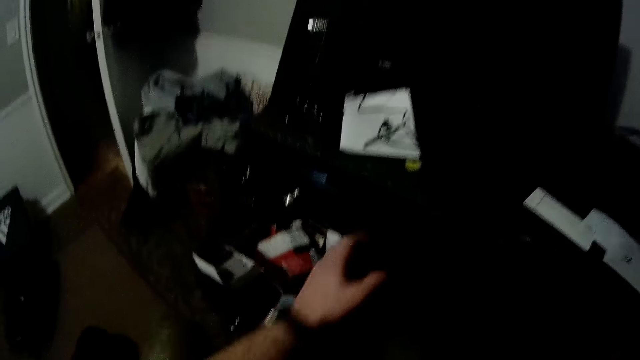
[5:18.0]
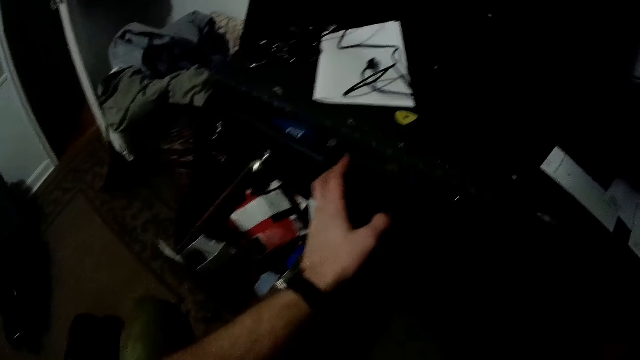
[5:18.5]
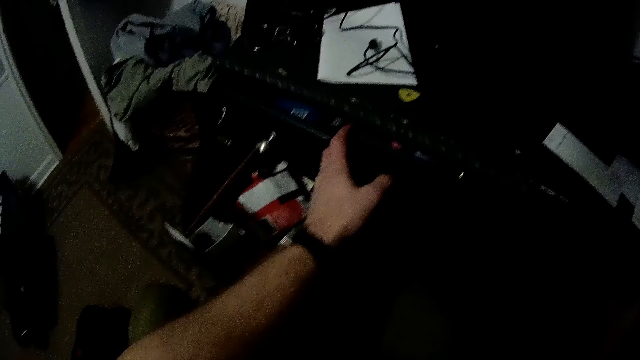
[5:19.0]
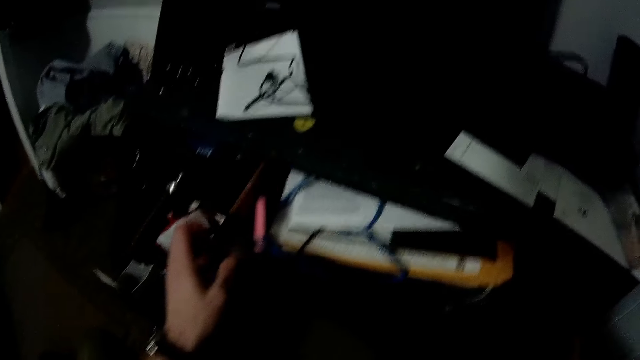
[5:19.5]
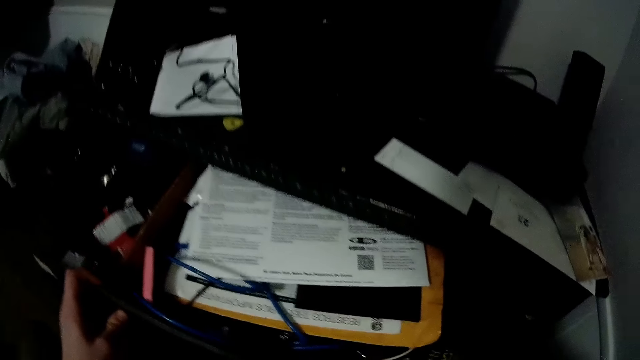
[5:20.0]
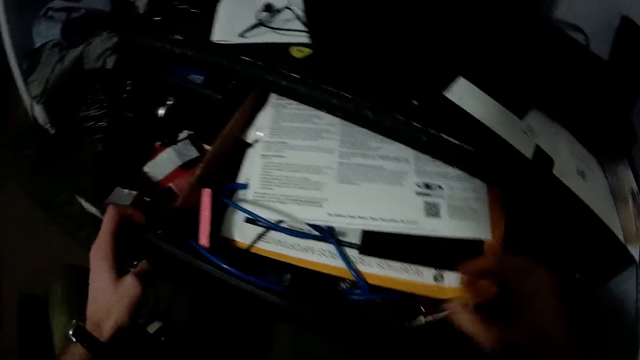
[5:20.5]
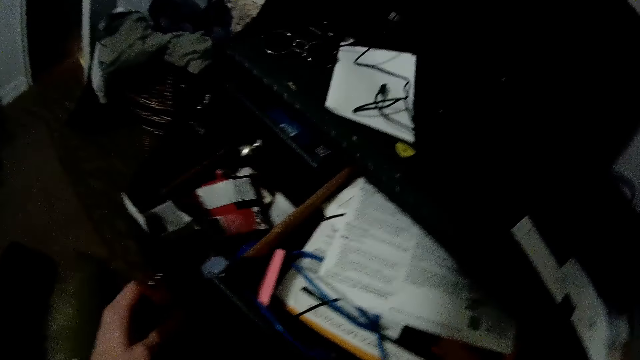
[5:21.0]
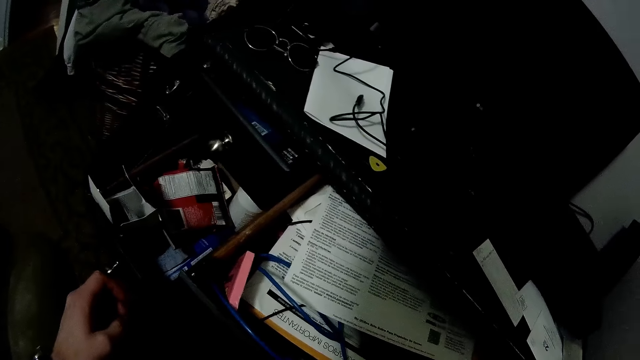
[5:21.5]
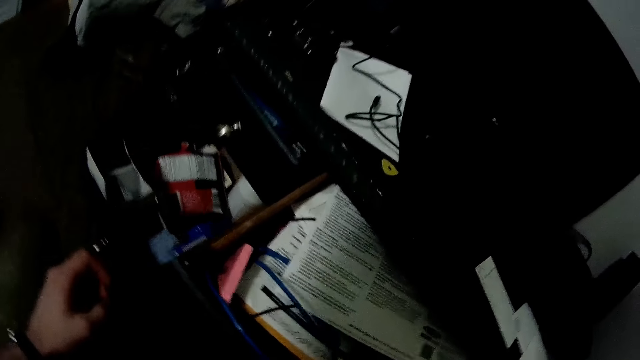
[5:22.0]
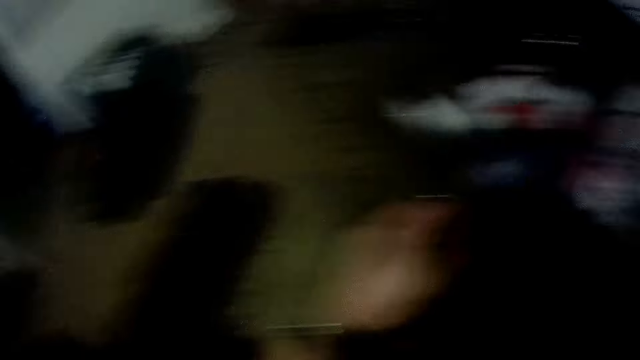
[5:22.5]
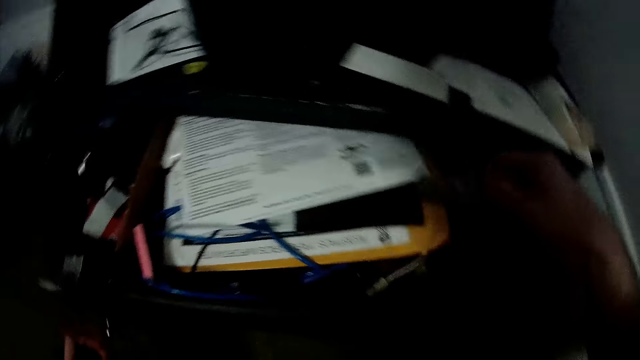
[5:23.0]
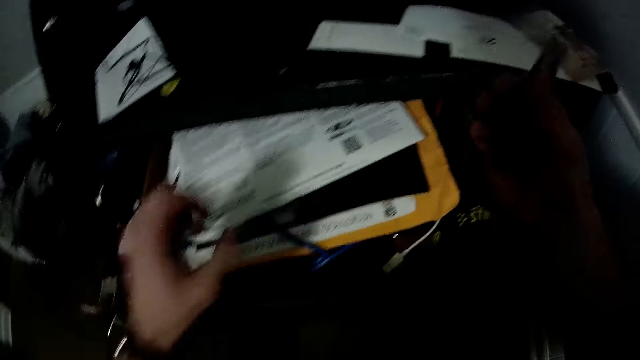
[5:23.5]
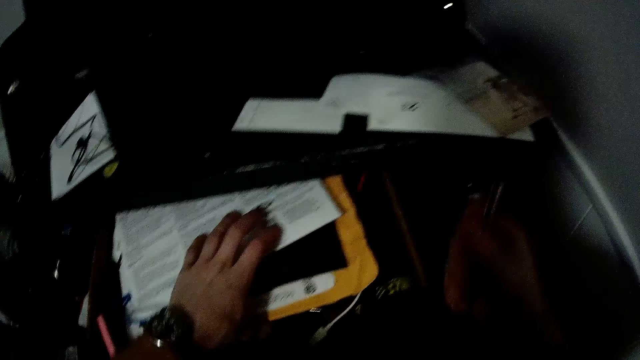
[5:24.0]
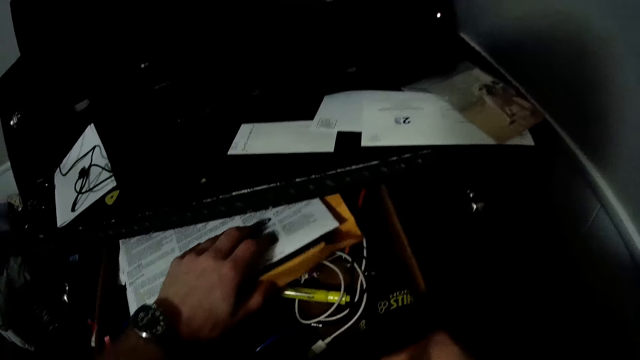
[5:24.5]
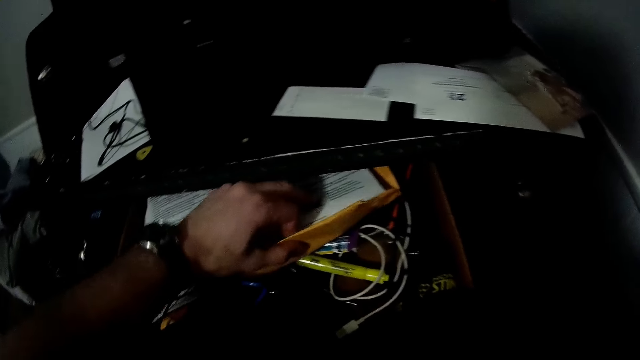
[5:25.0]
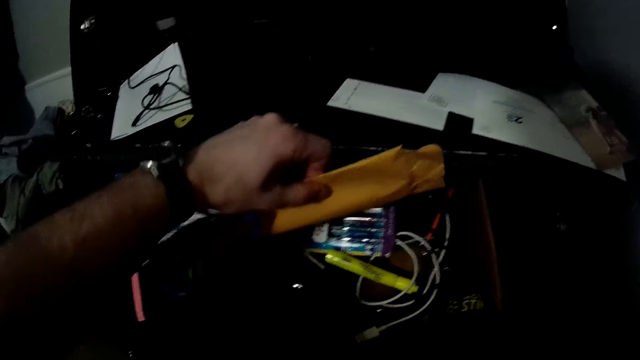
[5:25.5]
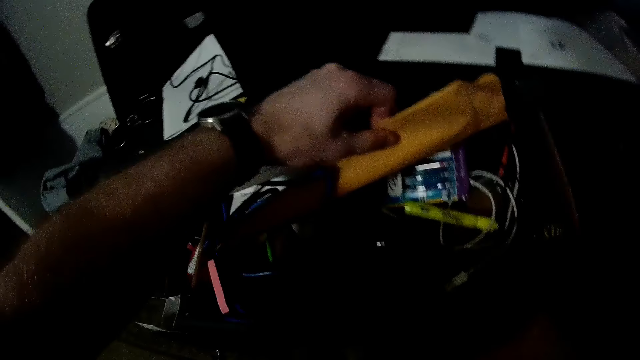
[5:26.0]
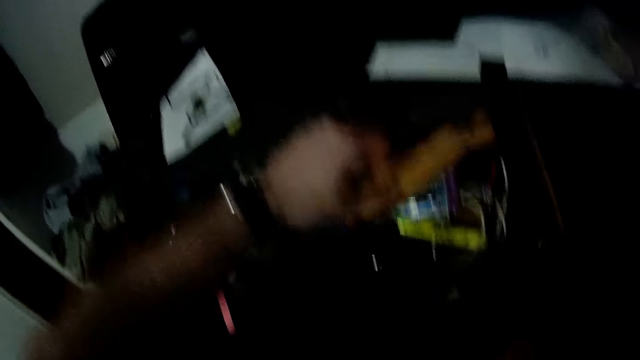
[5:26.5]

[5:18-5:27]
The camera wearer opens a drawer under a table in a room with his left hand. He picks up a knife in the drawer with his right hand. He holds a Leatherman Skeletool. He holds some files in the drawer with his left hand.

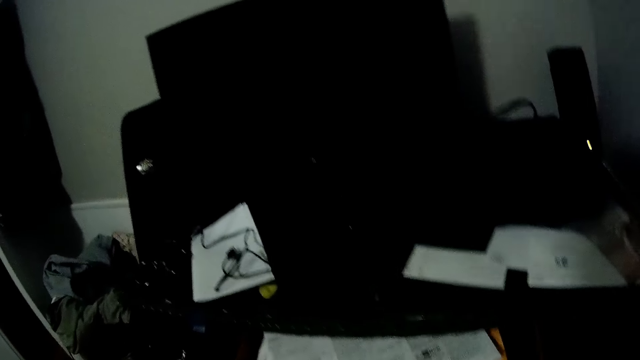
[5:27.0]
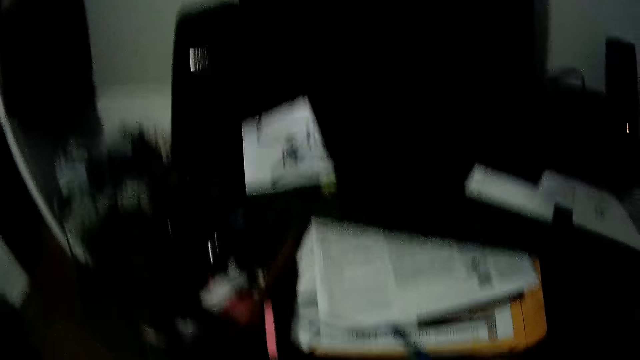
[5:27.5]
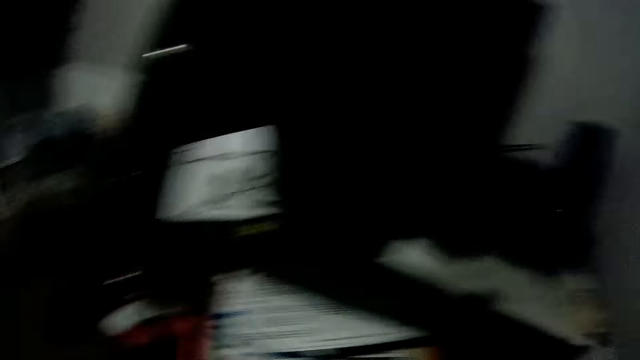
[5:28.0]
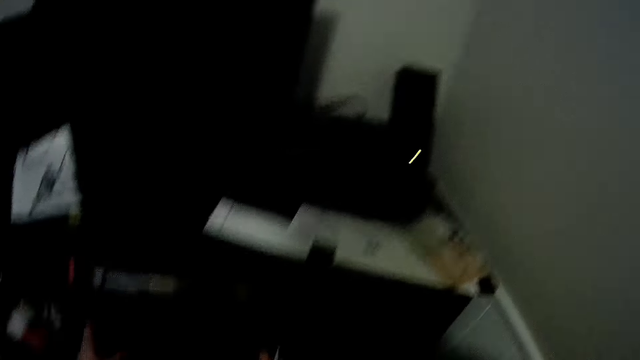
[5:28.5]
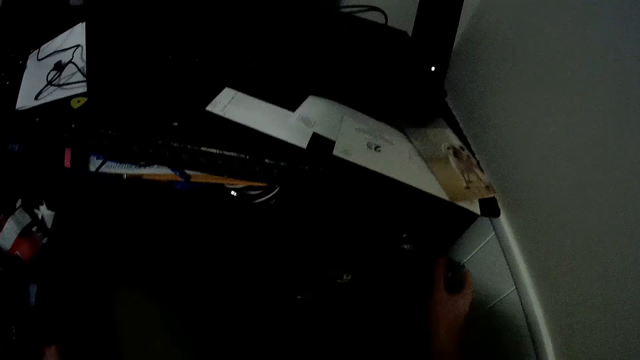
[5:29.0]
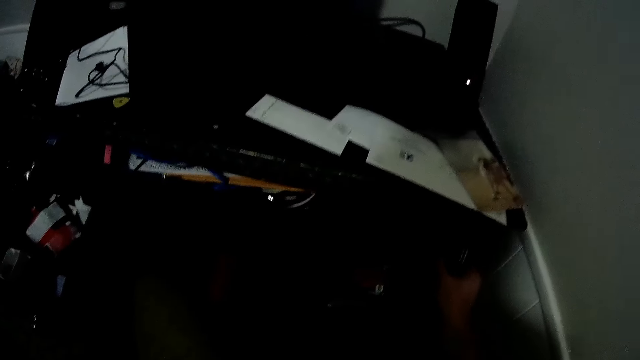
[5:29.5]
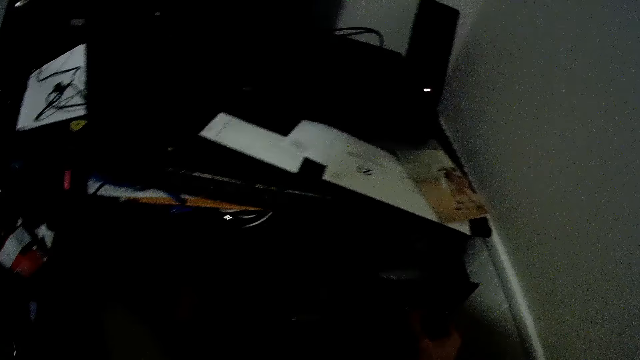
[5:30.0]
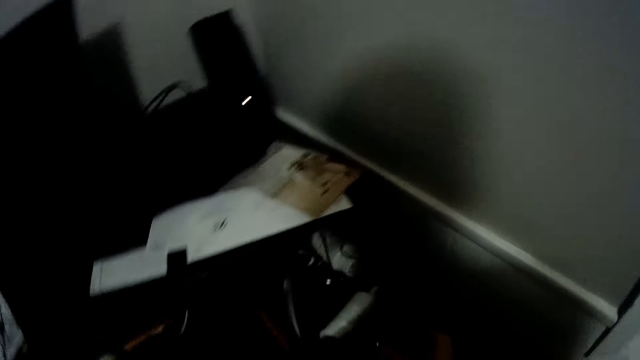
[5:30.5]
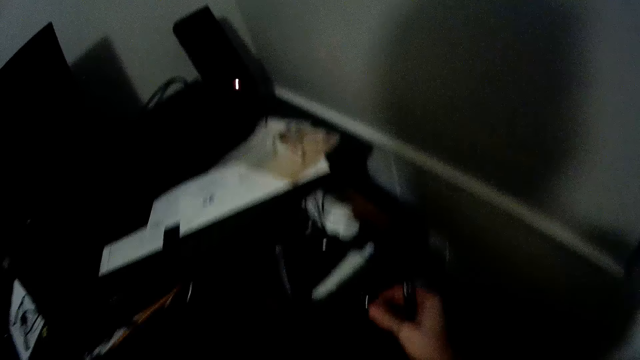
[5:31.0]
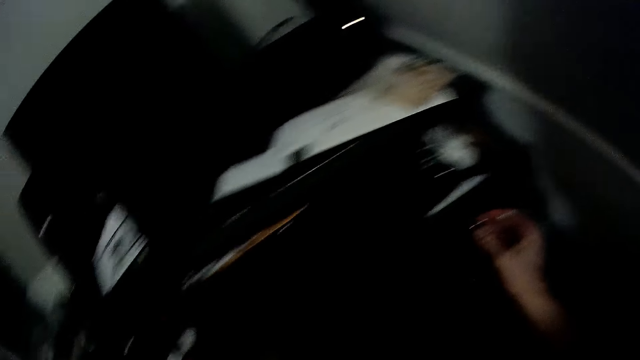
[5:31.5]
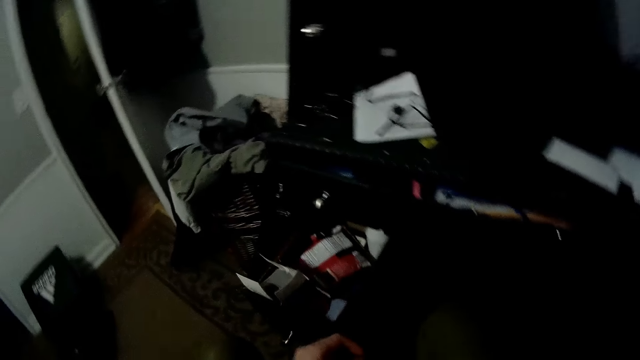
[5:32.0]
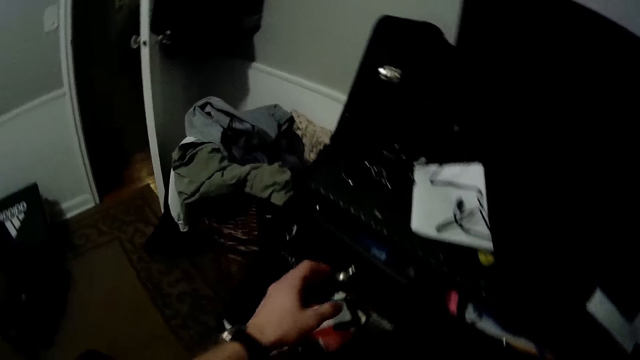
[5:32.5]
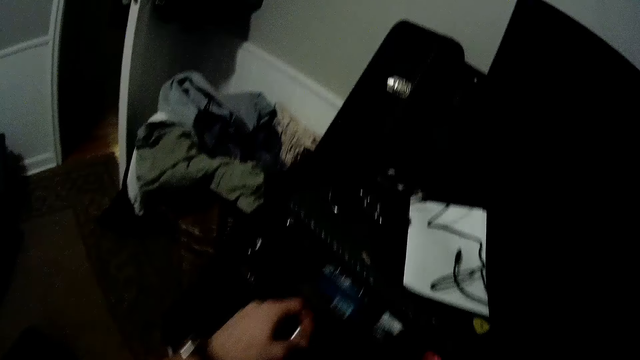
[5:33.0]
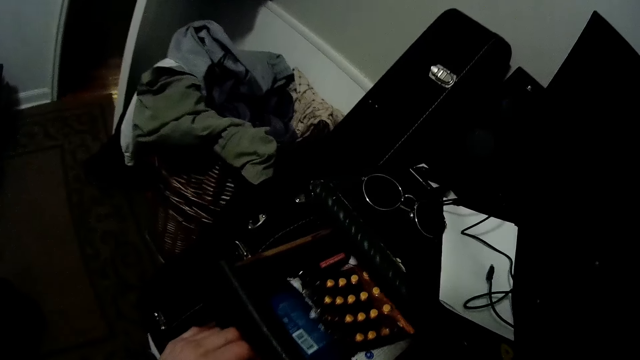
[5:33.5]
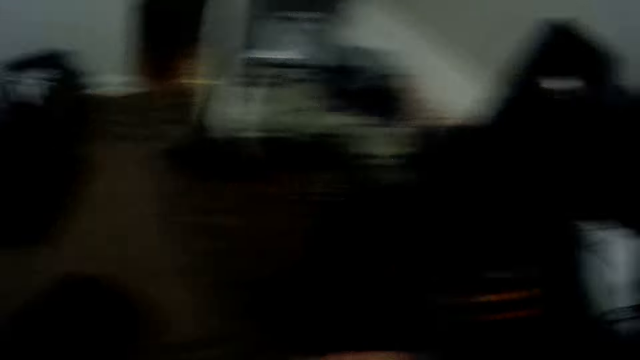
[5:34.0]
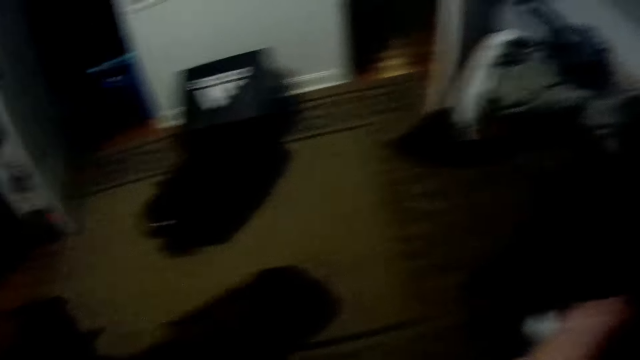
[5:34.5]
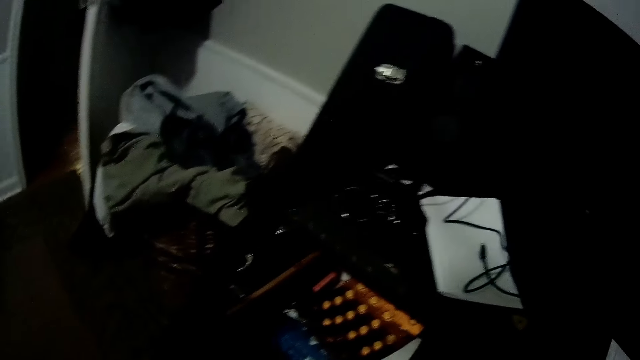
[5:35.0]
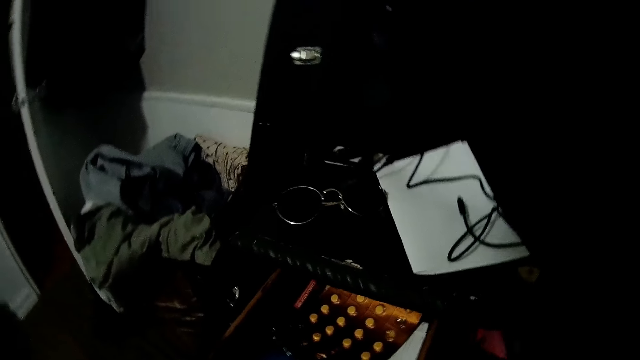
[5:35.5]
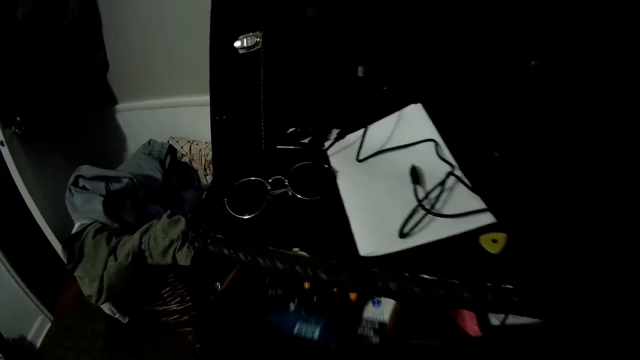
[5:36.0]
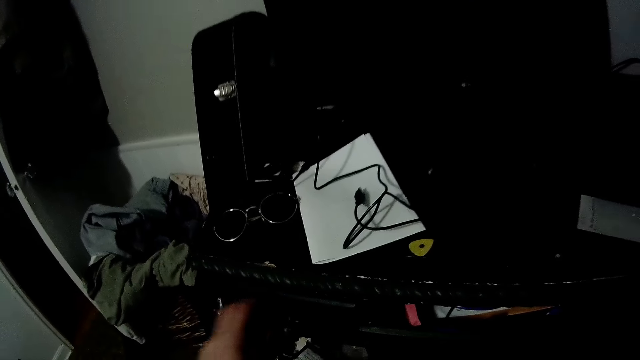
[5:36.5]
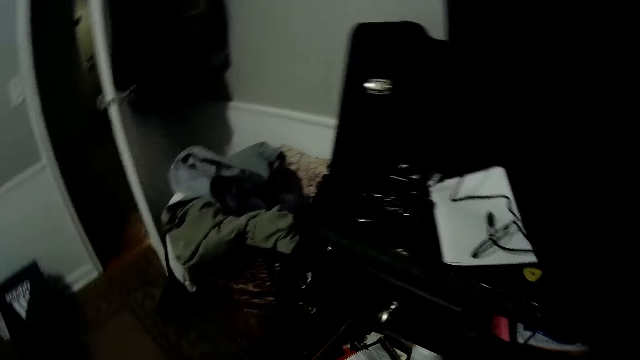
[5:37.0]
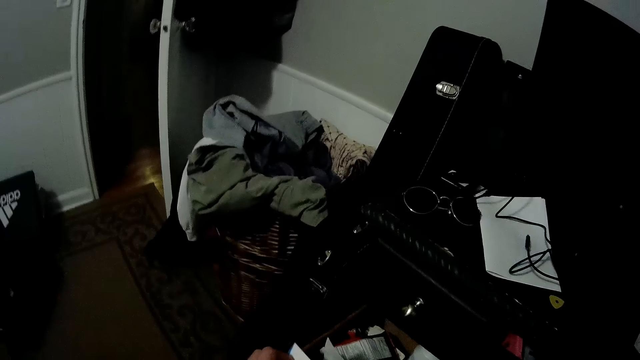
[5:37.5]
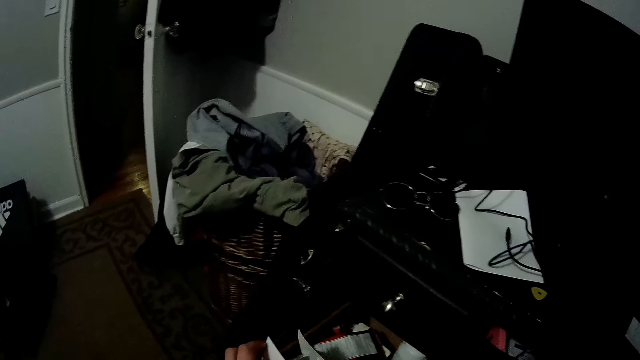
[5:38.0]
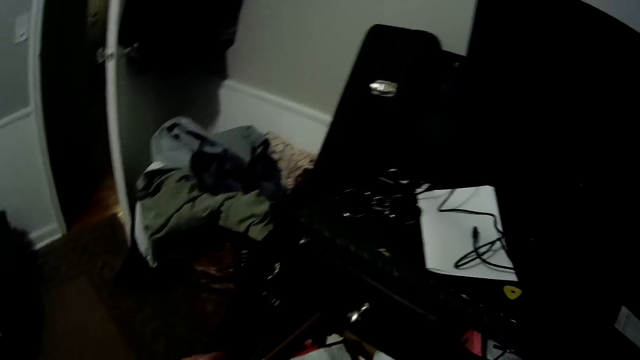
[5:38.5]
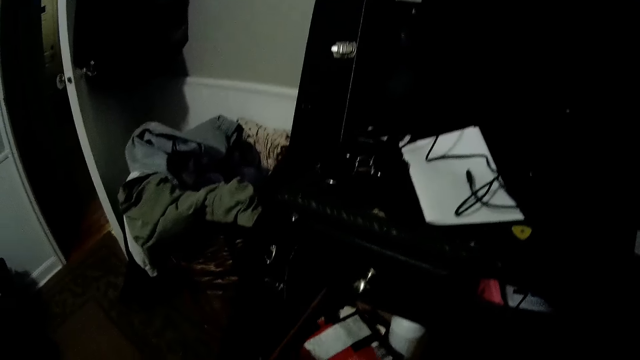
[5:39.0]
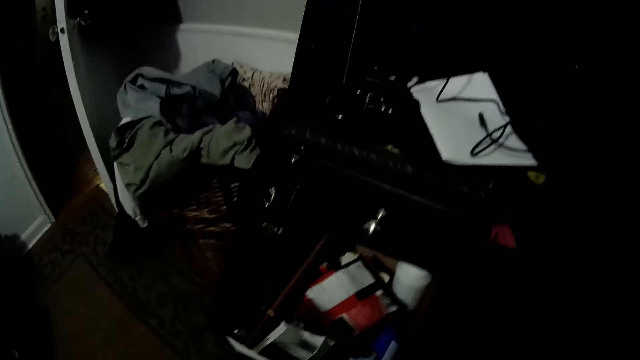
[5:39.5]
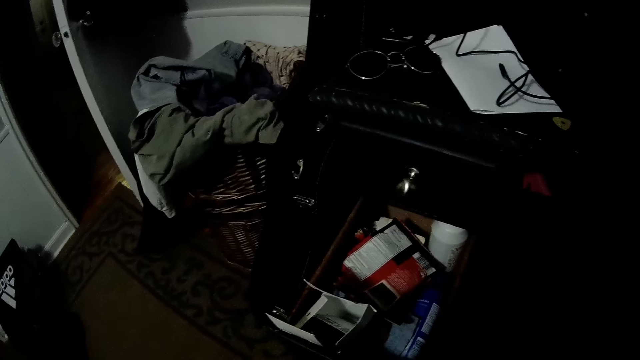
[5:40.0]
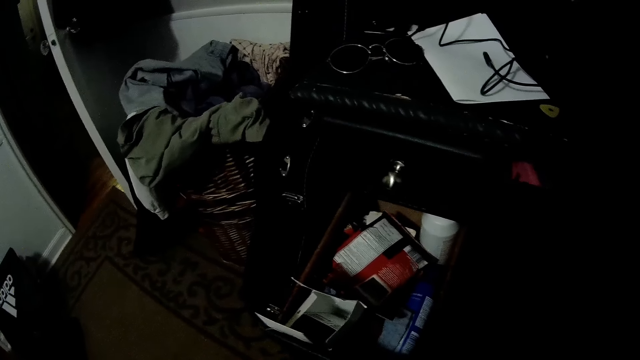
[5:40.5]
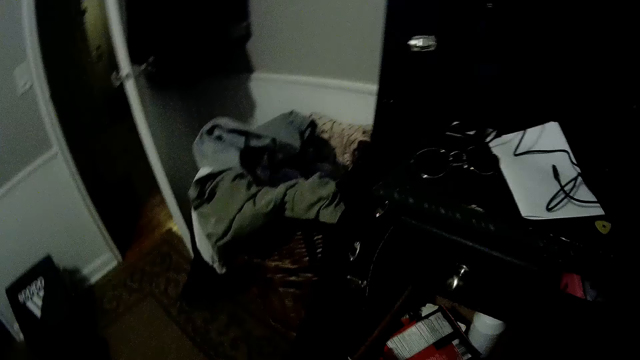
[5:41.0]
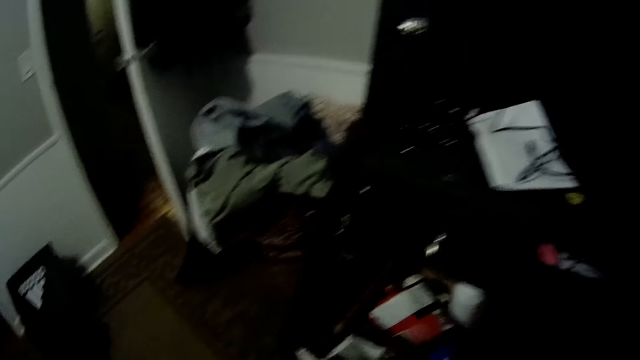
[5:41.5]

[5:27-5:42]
The camera wearer shuts the drawer under the table. He opens another drawer under the table in the room with his right hand. He opens a drawer under the table in the room with his left hand. He shuts the drawer under the table. He sits on a chair.
